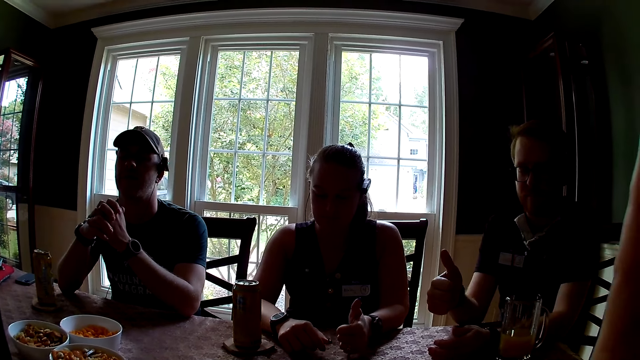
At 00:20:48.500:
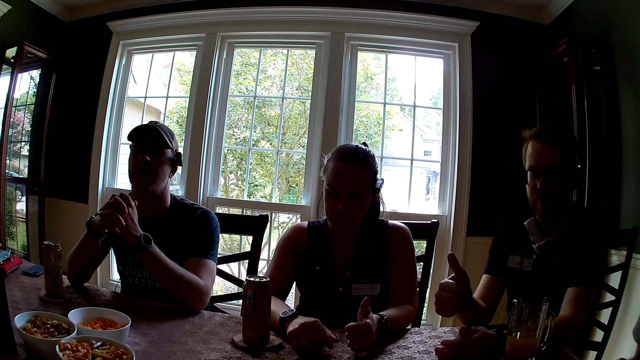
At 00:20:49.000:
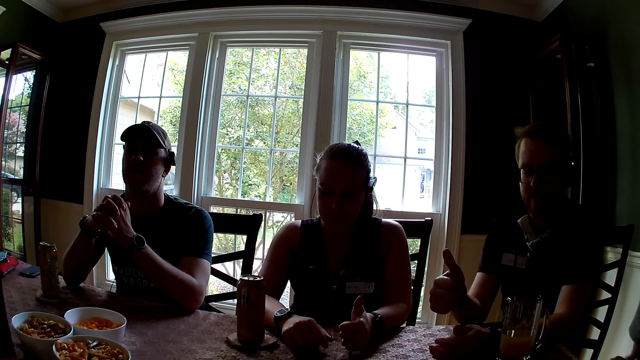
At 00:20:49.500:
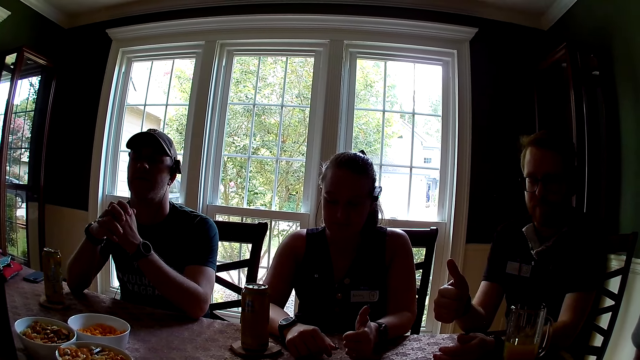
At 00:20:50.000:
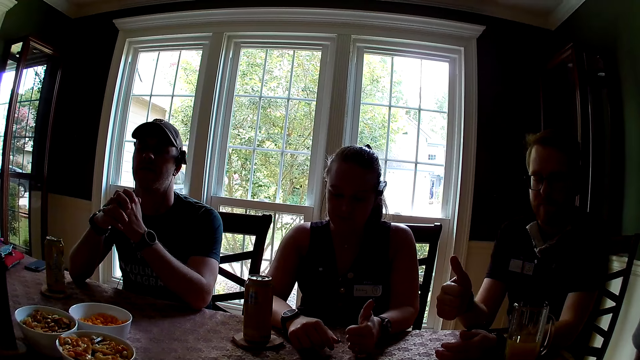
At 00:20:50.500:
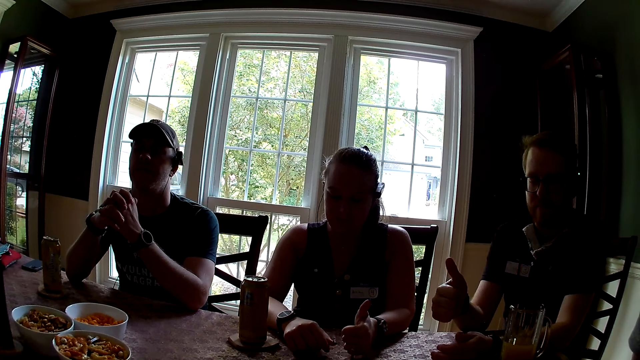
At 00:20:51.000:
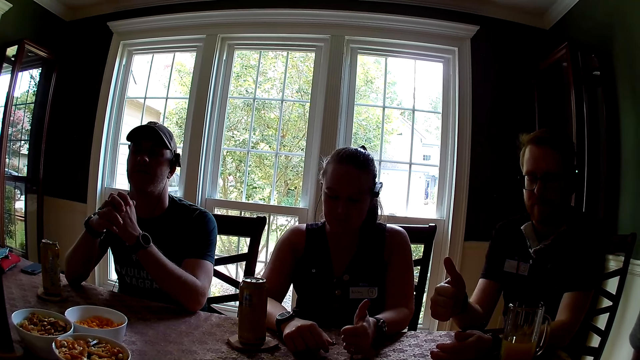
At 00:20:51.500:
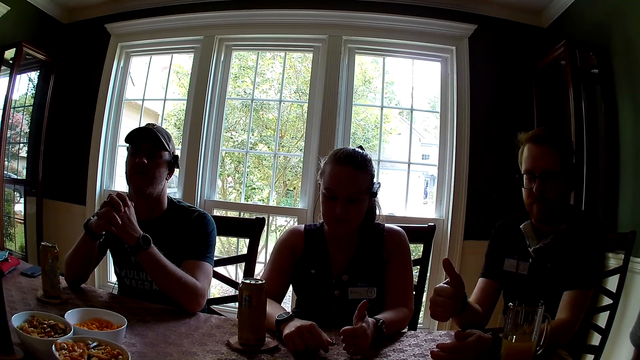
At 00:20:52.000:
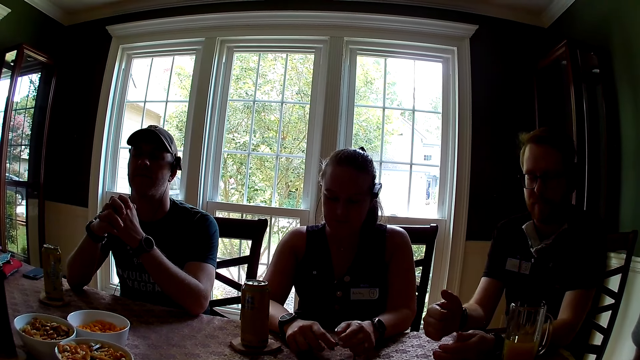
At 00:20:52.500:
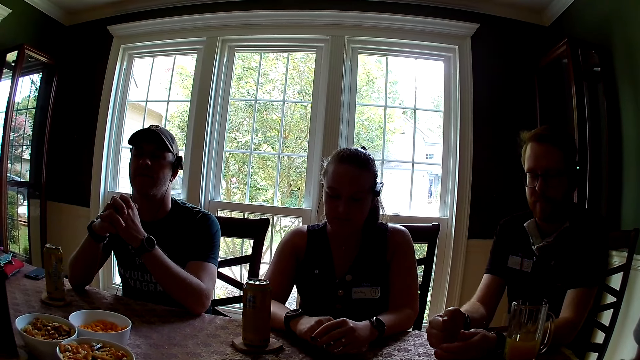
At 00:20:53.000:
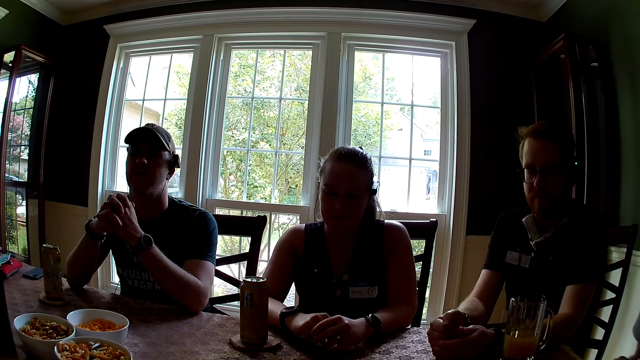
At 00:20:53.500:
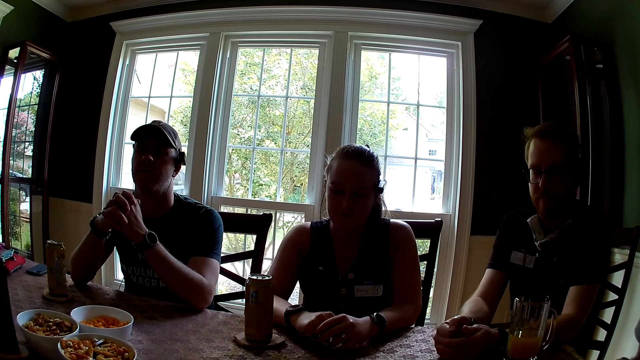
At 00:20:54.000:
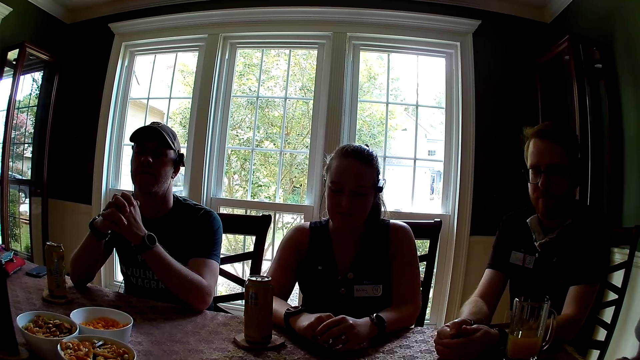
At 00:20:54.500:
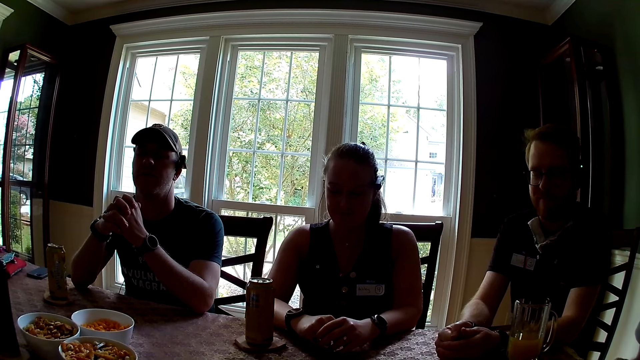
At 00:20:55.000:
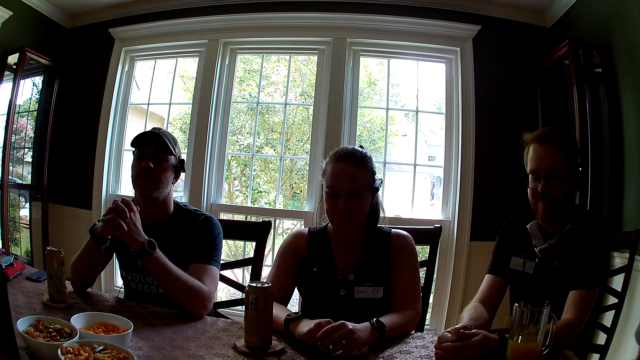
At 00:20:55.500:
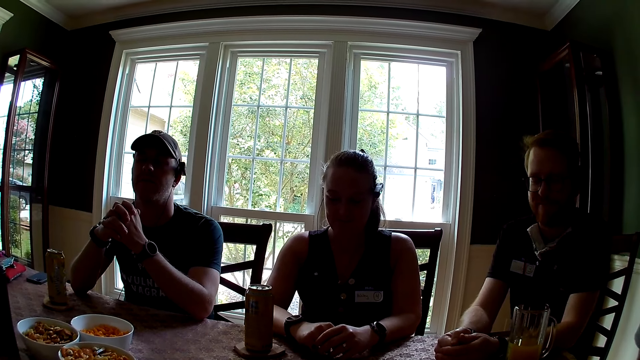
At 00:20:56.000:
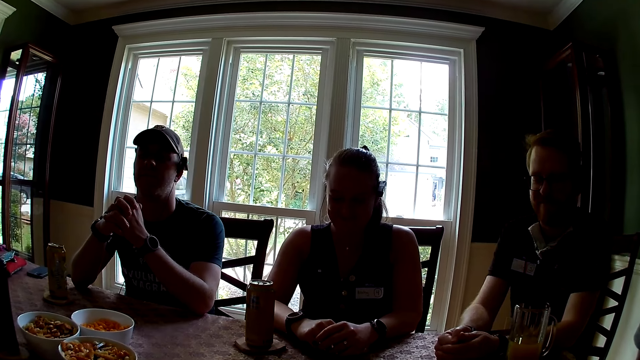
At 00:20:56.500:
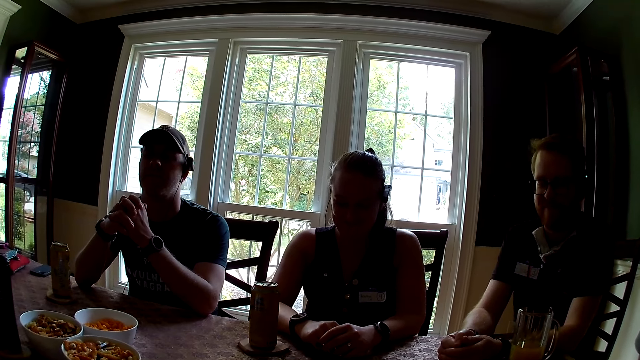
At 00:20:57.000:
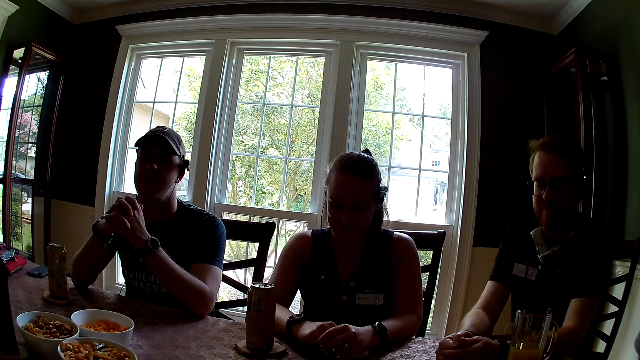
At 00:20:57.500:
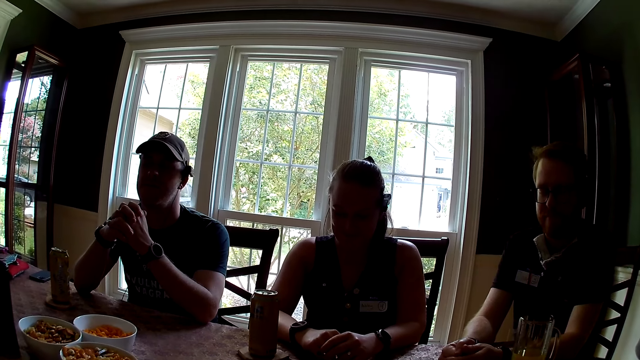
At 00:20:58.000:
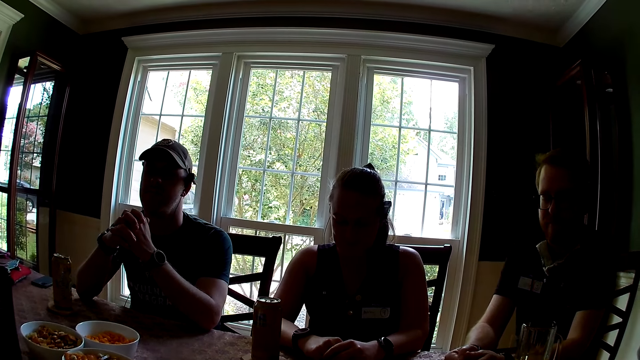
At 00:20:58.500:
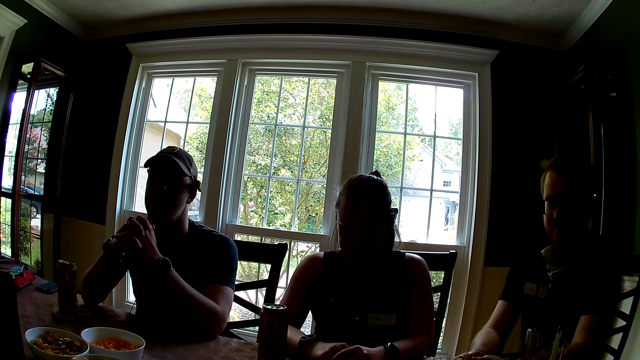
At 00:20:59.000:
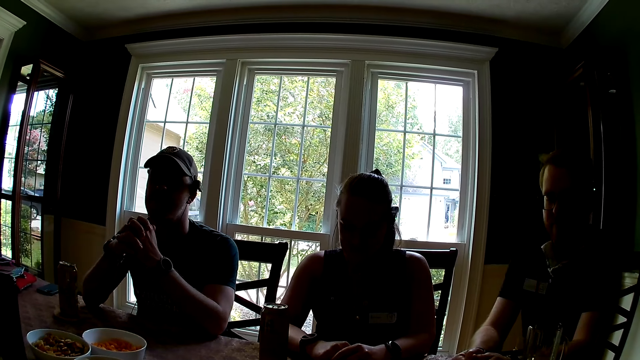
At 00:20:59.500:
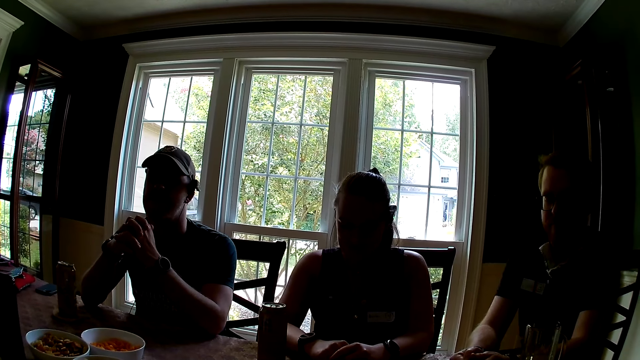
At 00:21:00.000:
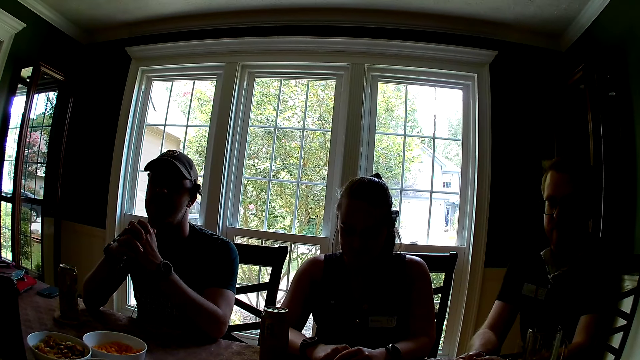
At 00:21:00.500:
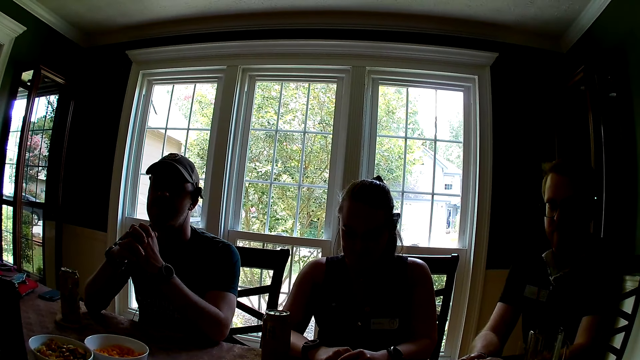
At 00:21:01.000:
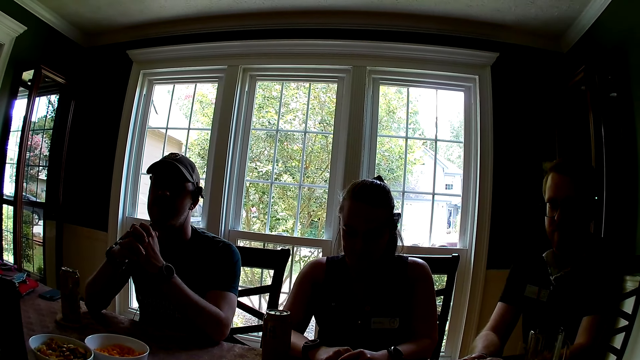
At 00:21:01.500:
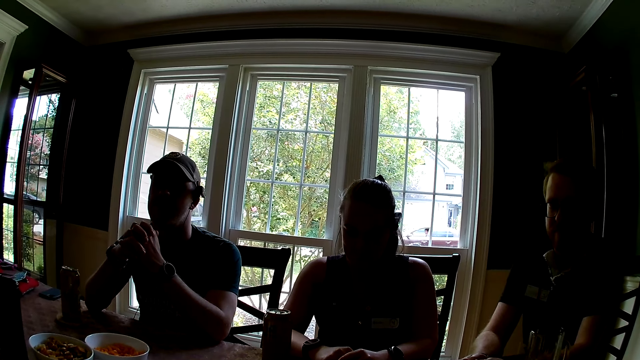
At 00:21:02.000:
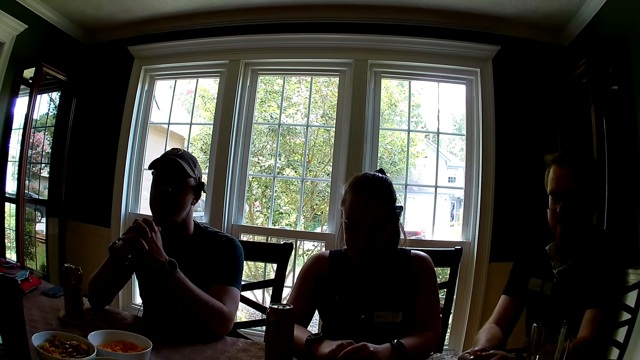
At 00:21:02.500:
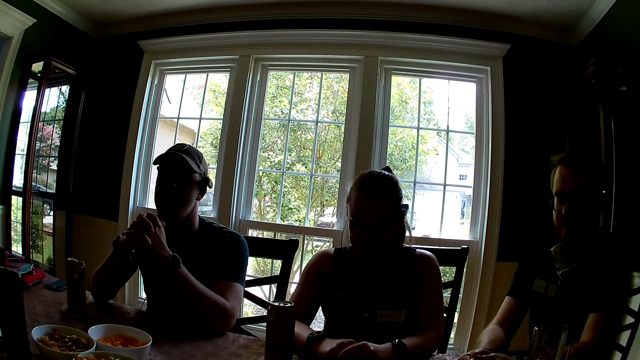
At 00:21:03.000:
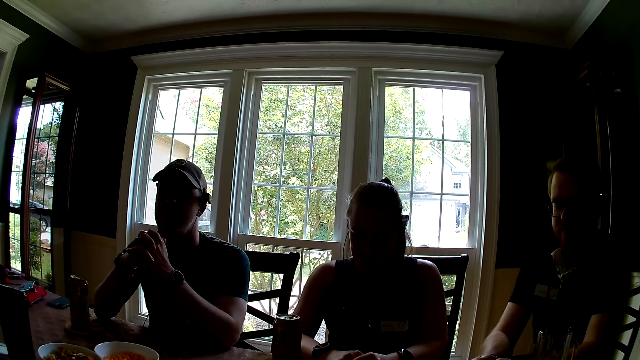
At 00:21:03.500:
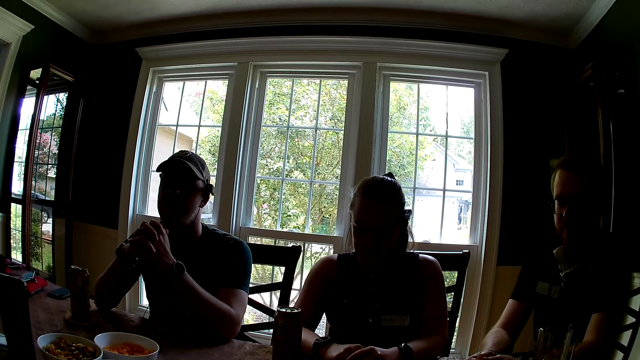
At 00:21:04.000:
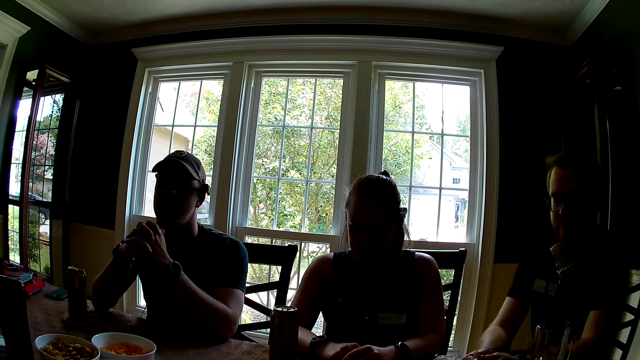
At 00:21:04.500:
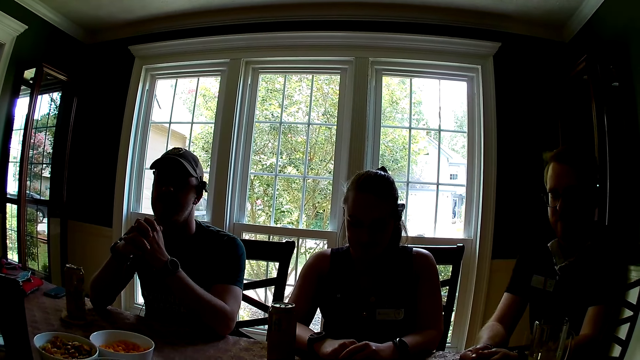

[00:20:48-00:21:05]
The camera wearer stares at a man, another man and a lady.

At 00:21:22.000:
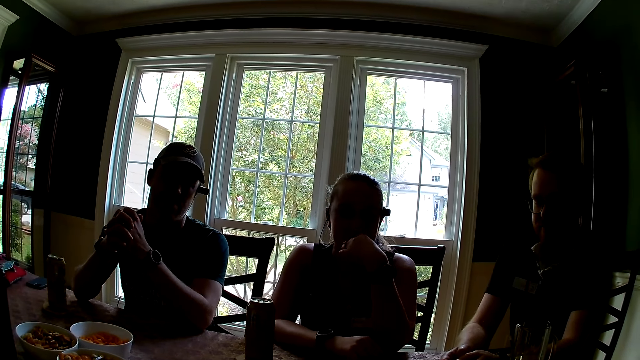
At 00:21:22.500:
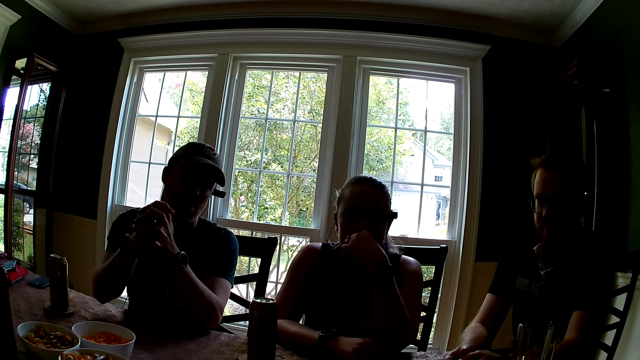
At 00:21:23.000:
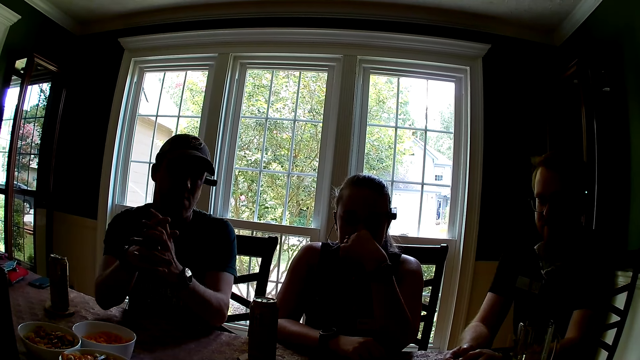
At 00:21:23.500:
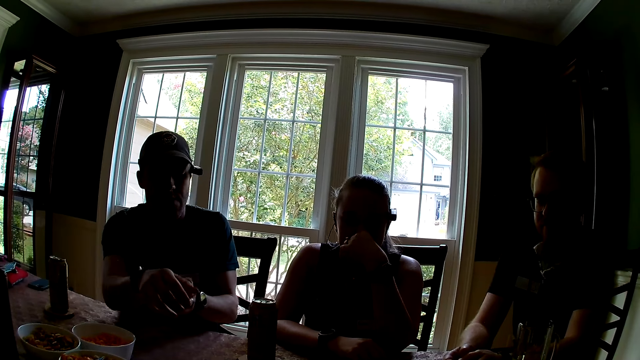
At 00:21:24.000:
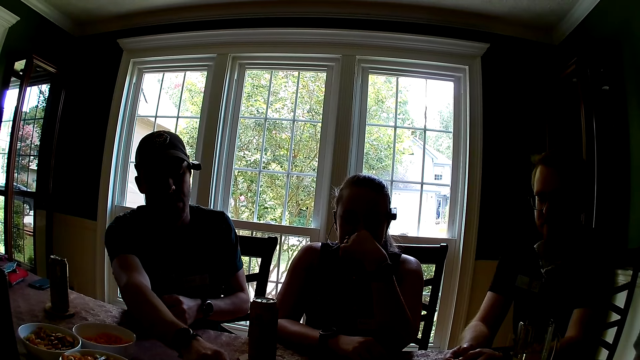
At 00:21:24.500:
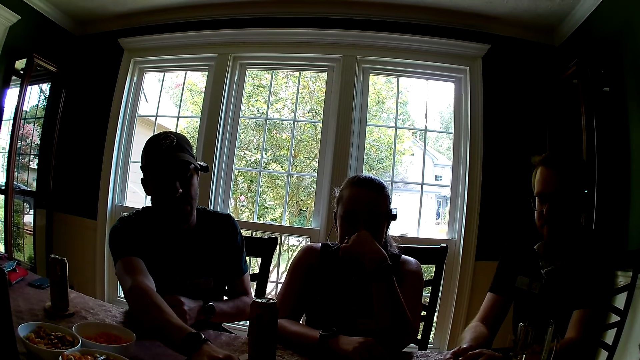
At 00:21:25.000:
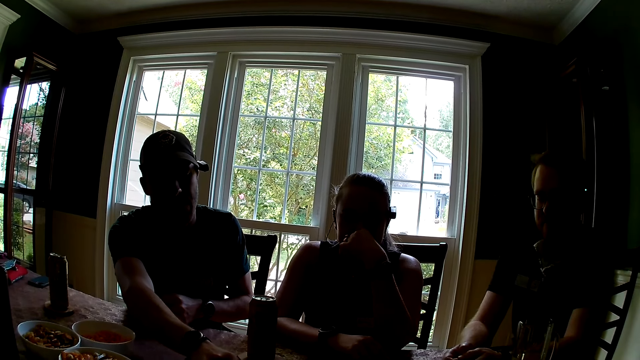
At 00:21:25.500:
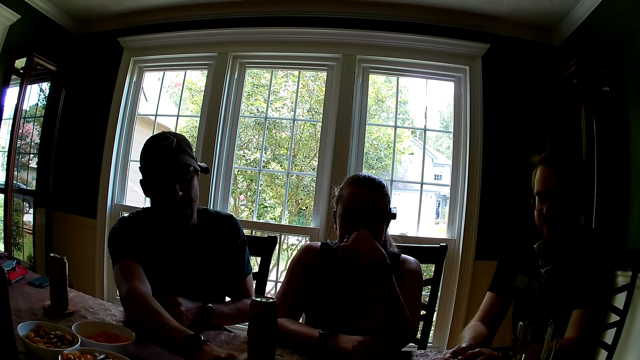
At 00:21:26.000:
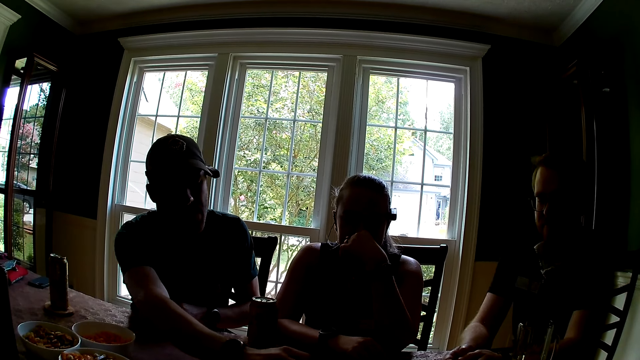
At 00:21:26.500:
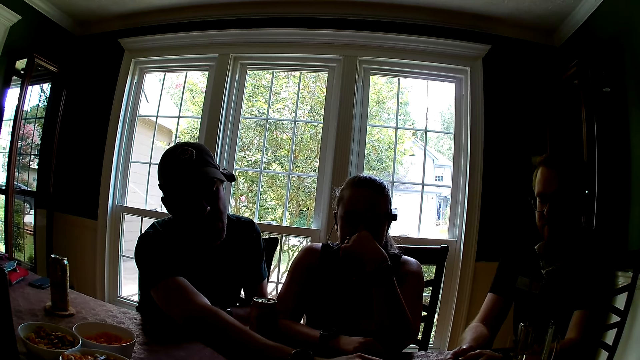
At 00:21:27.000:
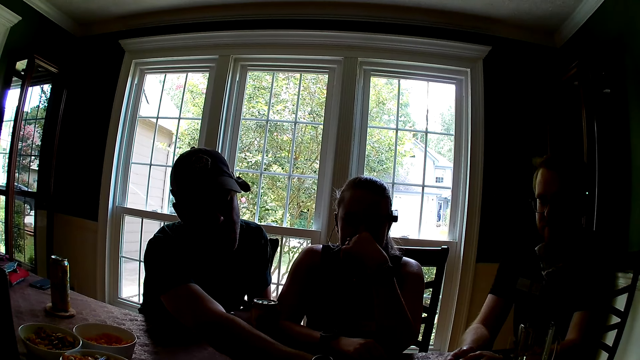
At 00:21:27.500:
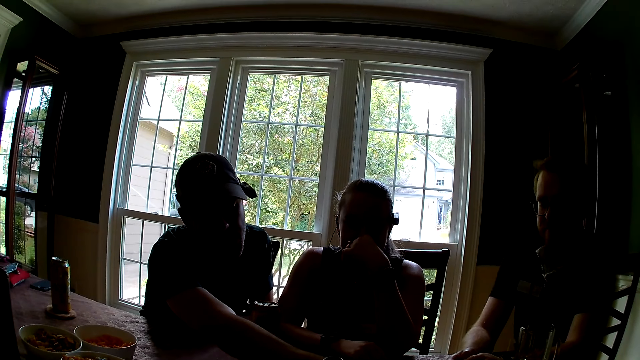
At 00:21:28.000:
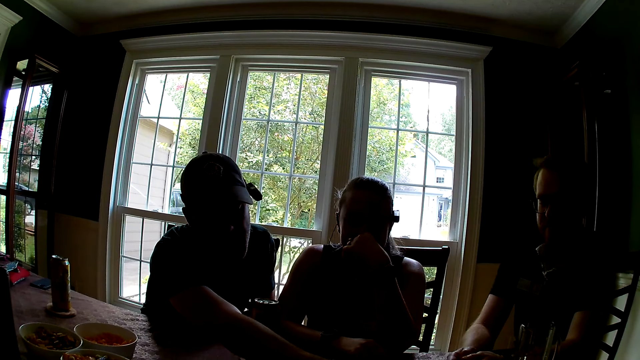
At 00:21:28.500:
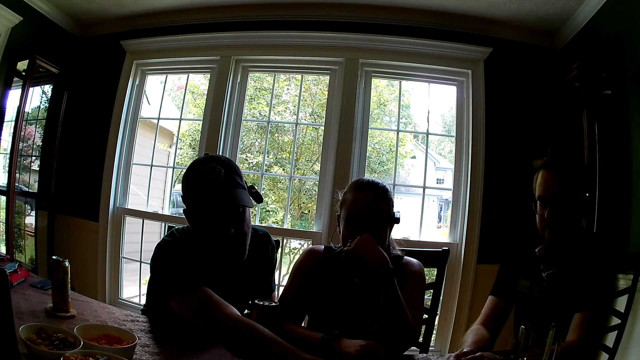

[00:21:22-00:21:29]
The man moves a card on the table with his right hand. He converses with the group of people at the table.
